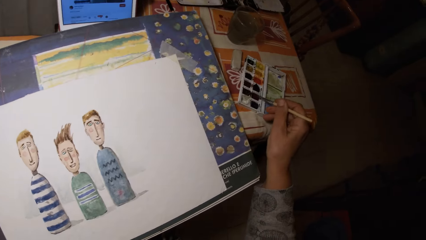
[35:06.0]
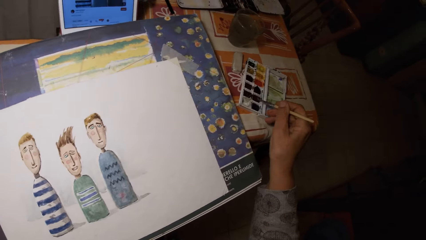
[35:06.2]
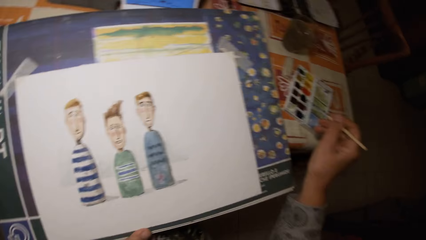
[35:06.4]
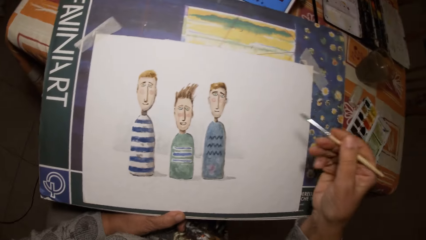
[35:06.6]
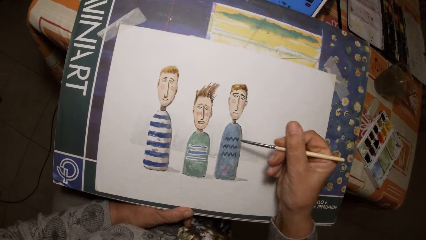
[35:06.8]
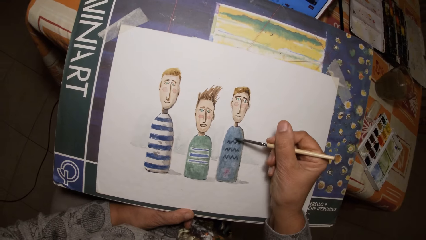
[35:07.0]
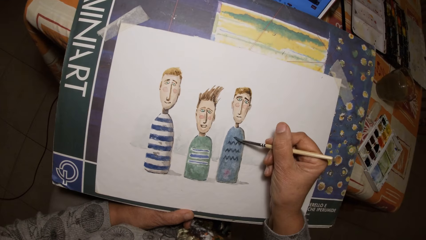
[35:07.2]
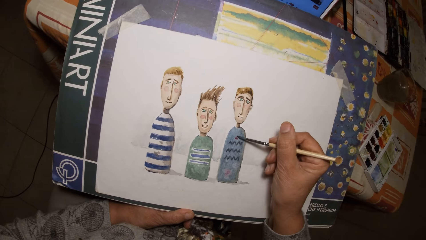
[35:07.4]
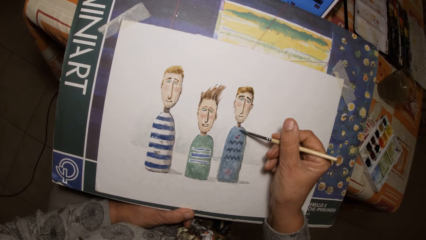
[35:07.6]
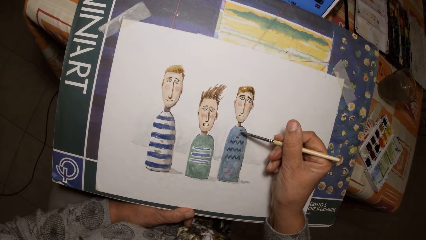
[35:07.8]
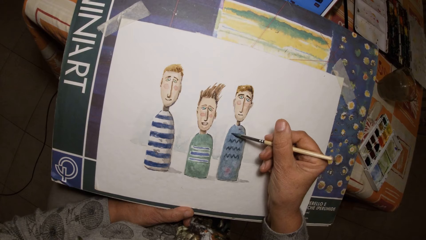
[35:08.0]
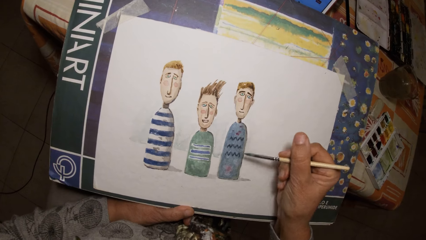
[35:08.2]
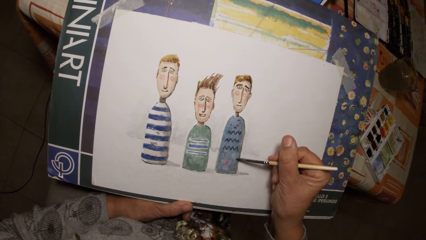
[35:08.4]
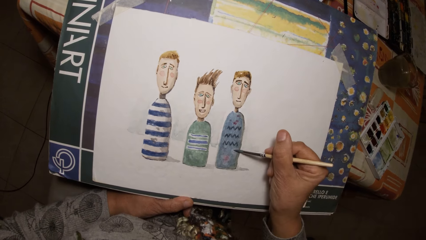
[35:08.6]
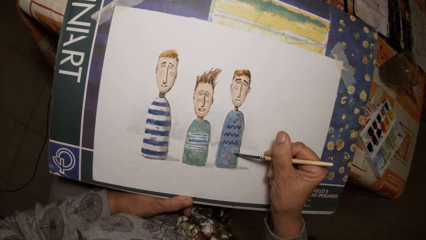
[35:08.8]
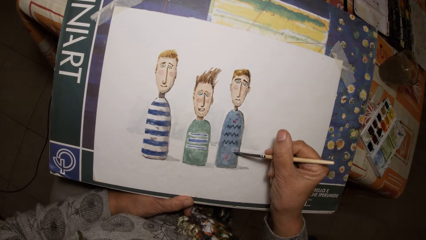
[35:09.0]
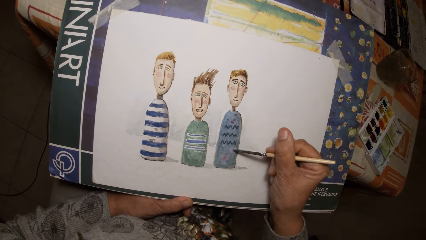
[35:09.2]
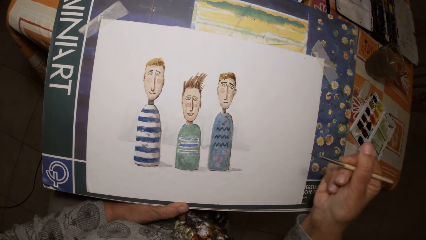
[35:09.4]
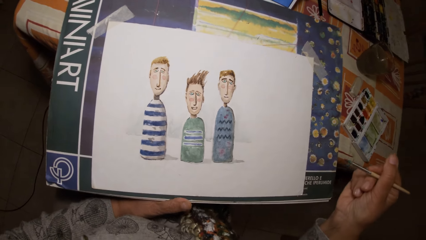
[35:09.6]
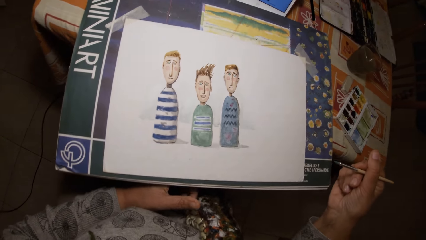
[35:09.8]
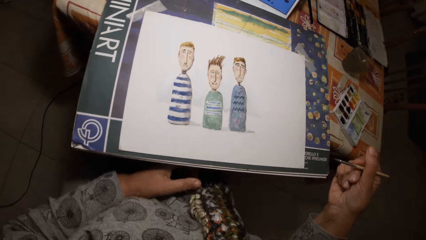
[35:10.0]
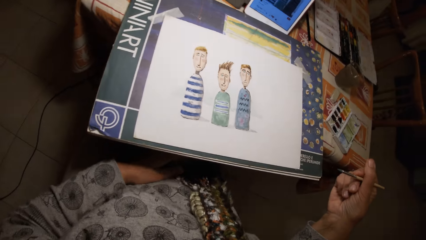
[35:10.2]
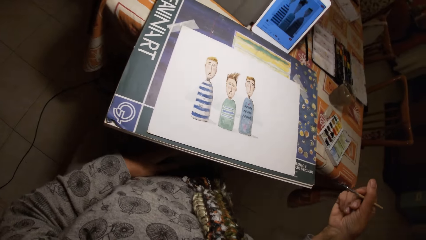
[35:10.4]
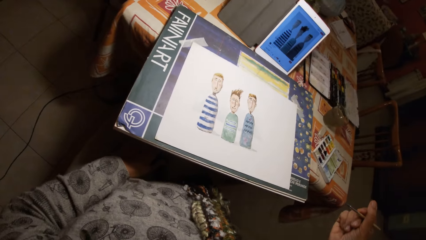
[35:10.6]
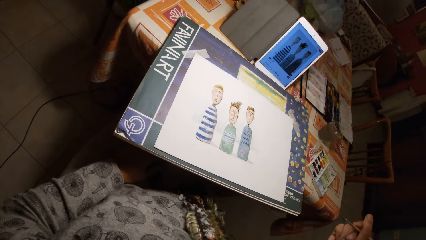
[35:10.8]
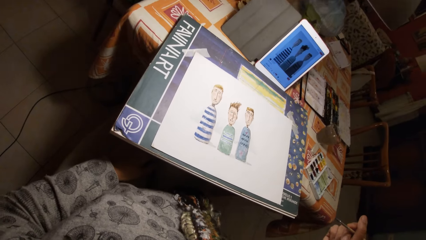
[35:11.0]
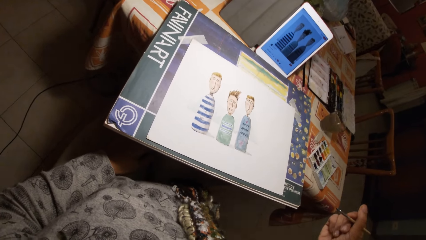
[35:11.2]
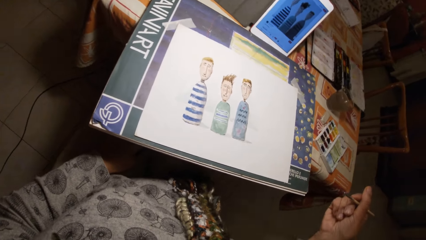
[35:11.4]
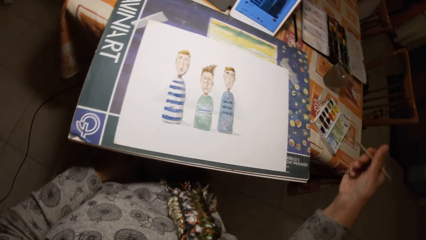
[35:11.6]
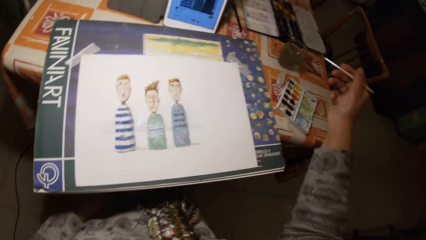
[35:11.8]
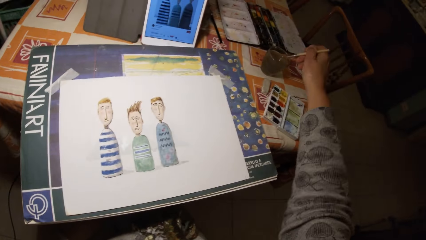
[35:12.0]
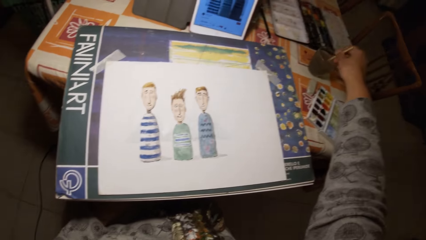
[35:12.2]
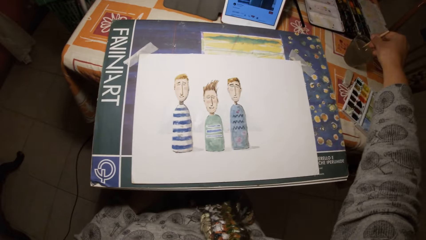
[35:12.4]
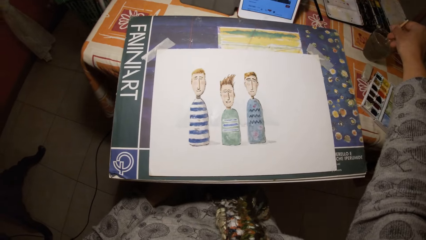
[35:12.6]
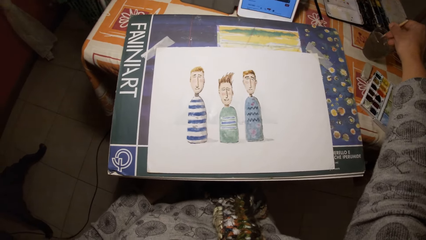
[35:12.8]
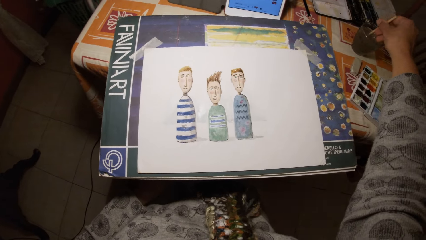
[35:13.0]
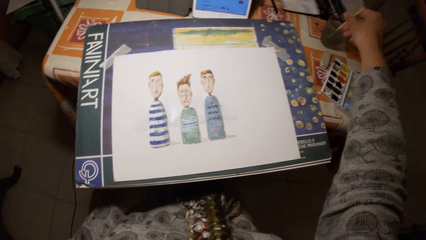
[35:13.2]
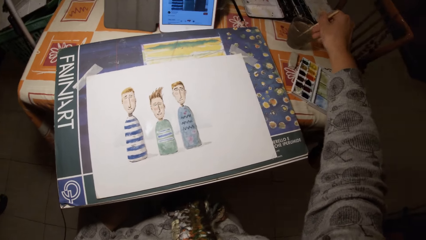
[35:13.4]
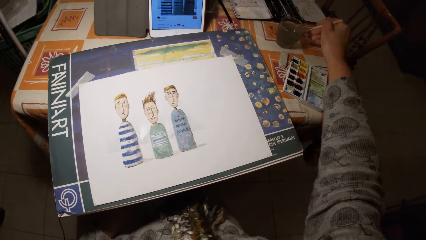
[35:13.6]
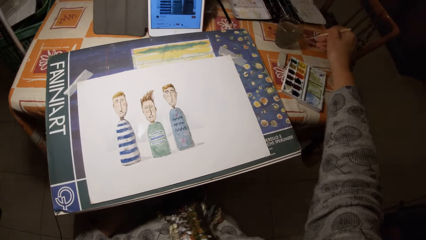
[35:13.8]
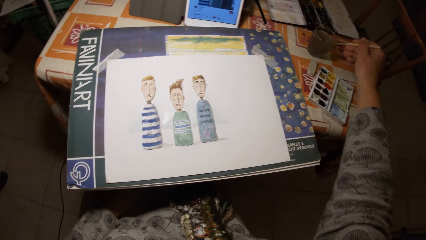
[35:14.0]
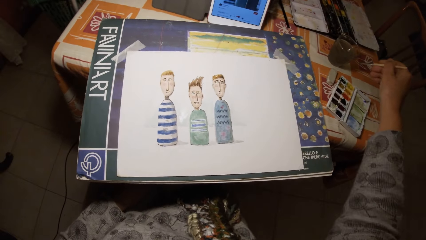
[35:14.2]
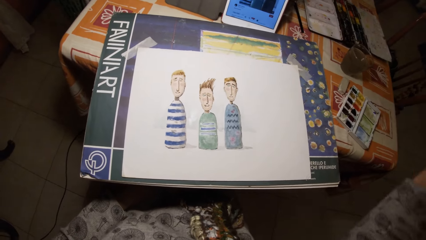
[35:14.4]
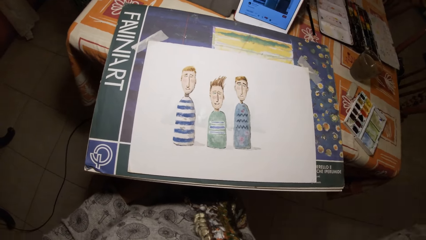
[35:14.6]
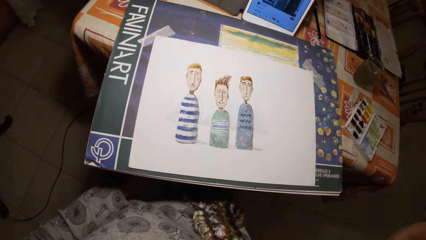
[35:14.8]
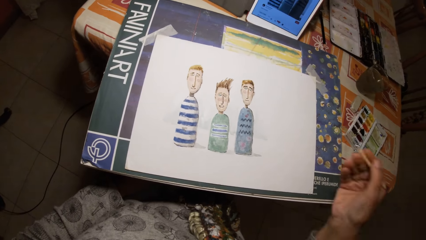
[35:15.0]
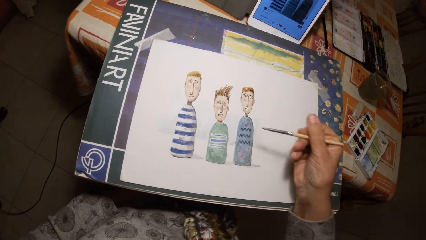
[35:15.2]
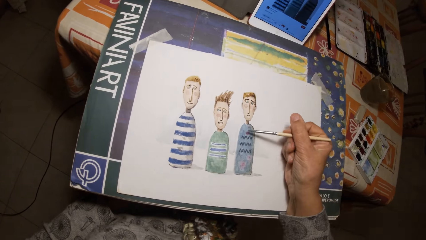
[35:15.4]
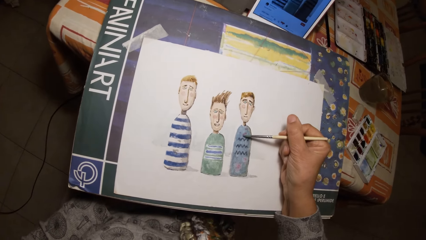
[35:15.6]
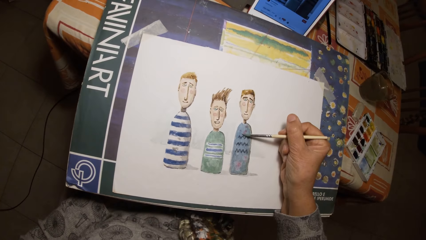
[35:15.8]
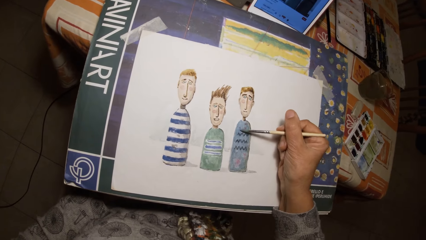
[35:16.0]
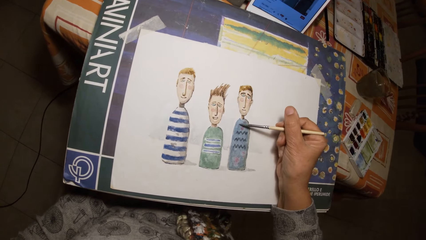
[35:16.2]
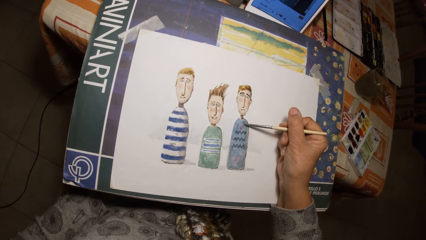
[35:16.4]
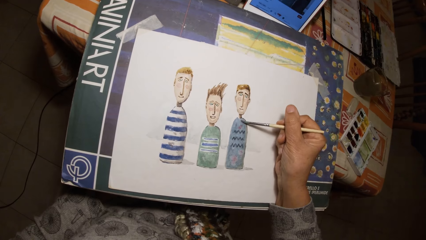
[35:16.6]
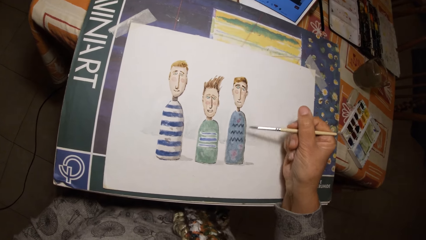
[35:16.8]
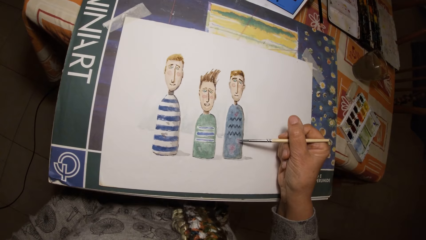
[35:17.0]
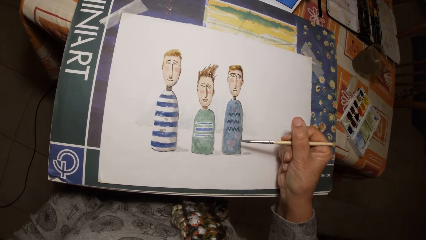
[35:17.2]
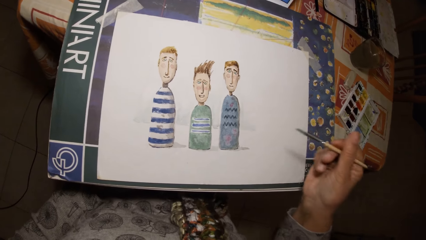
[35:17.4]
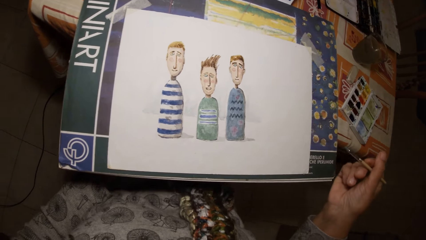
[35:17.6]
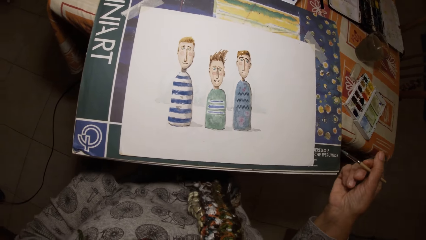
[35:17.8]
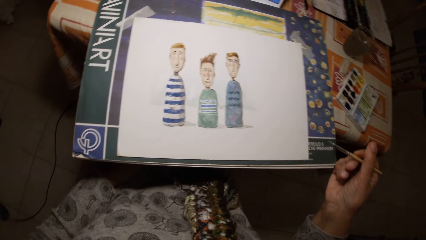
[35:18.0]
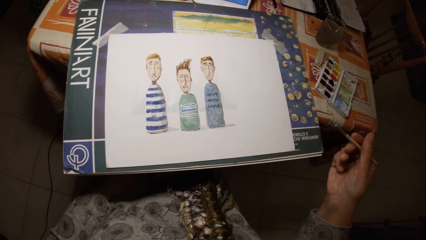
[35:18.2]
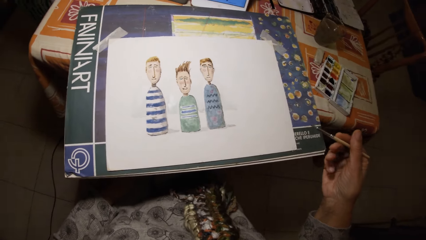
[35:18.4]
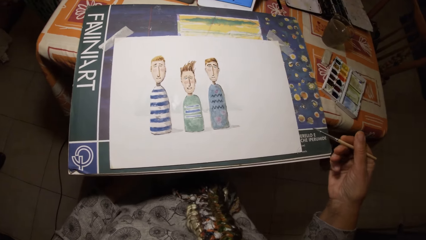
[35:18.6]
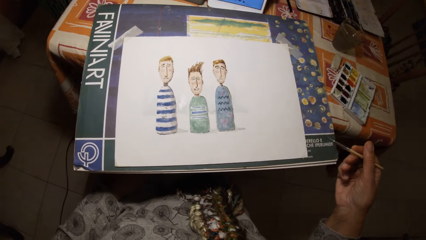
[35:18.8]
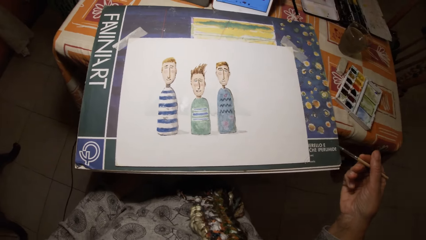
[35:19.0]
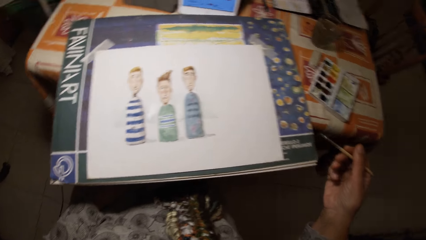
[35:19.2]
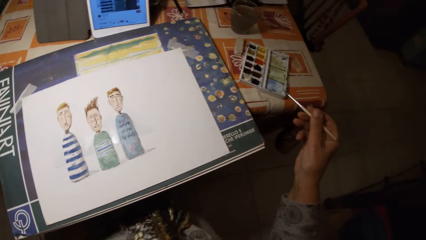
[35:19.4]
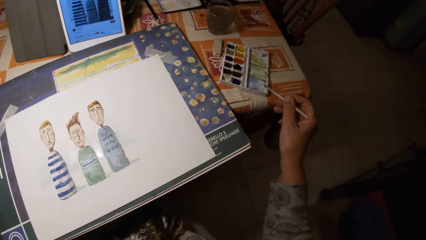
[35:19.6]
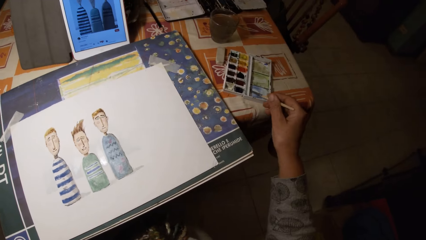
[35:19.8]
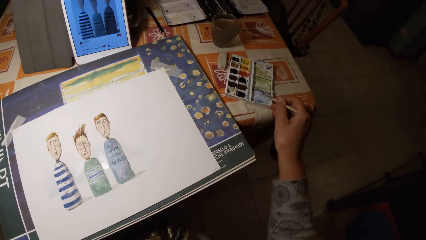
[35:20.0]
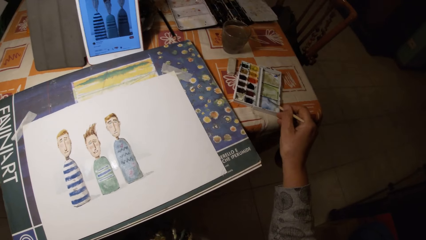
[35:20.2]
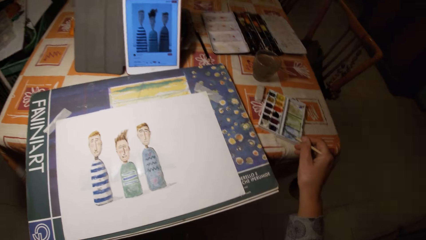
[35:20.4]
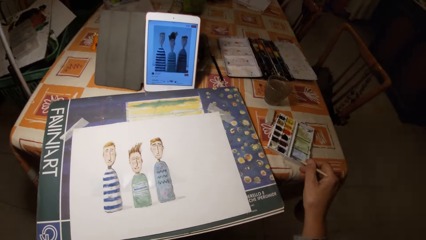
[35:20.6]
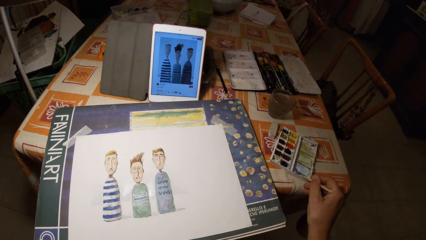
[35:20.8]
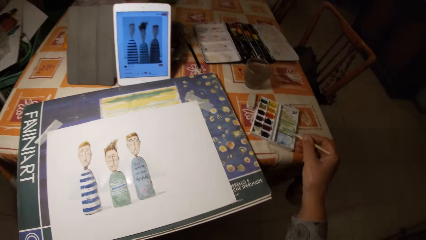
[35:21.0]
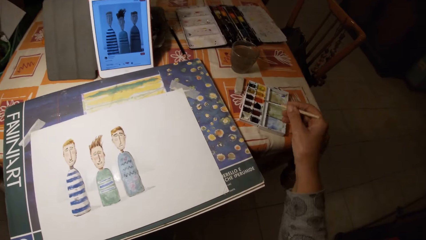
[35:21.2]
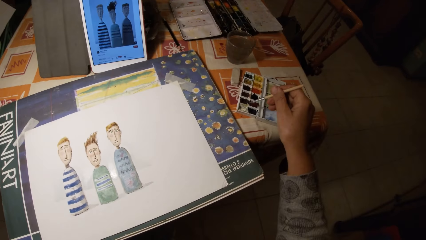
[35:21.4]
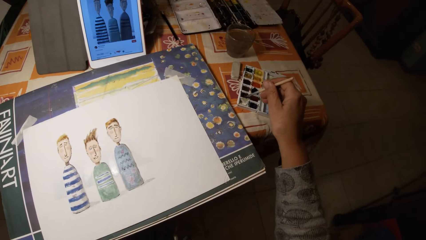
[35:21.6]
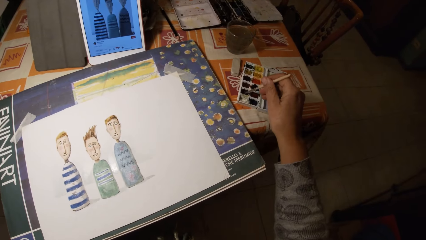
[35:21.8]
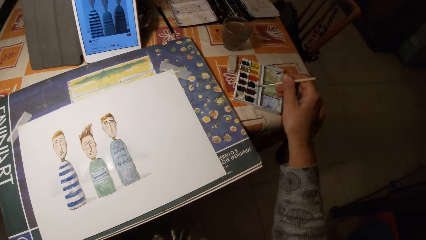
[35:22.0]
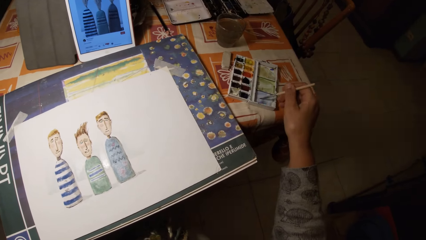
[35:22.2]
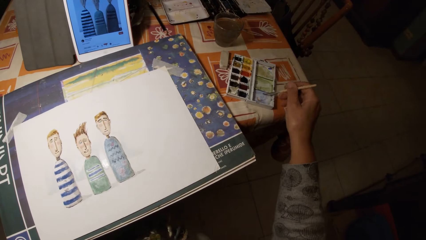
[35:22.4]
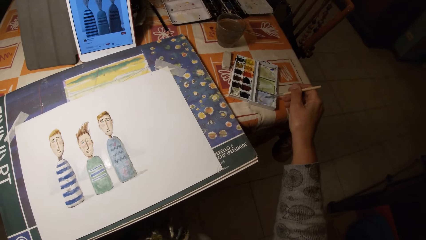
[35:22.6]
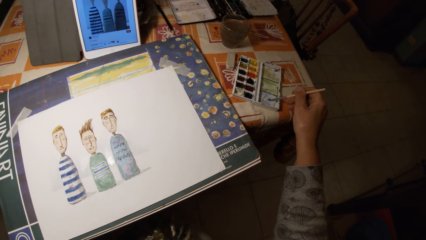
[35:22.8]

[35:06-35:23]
The camera wearer dips the paint brush or pen brush in his right hand in the paint palette on the table. He draws on the paper with the paint brush in his right hand. He looks at the picture. He dips the paint brush in his right hand in the cup of water or liquid on the table. He stirs the liquid with the pen brush. He draws on the paper with the paint brush in his right hand. He dips the paint brush in his right hand in the paint palette on the table.
